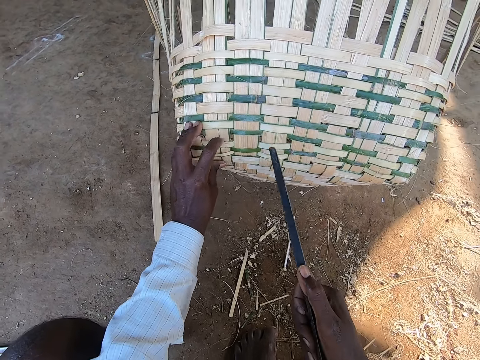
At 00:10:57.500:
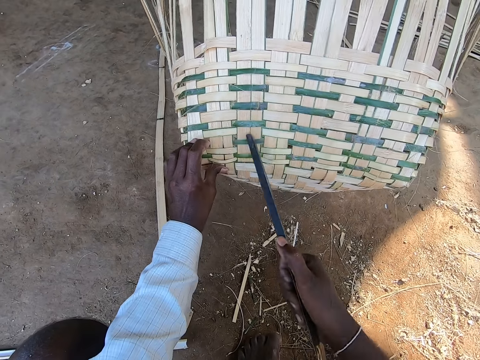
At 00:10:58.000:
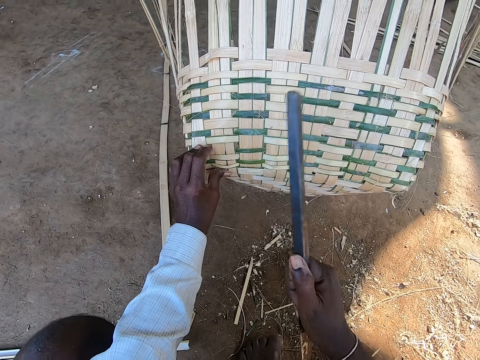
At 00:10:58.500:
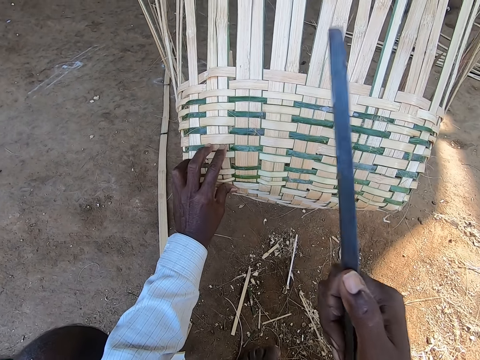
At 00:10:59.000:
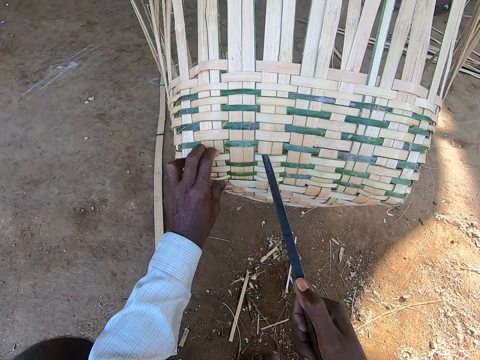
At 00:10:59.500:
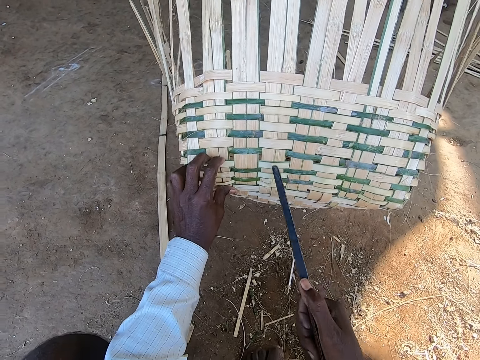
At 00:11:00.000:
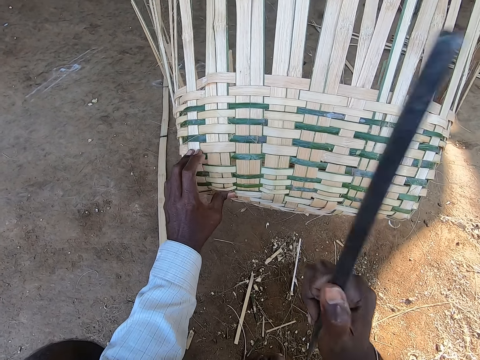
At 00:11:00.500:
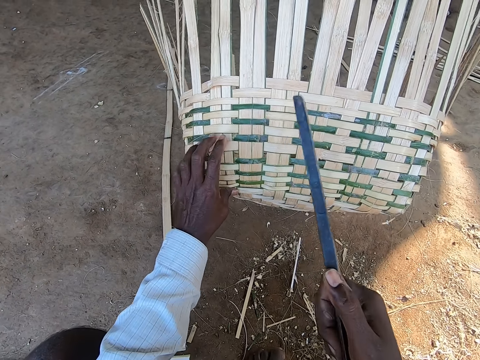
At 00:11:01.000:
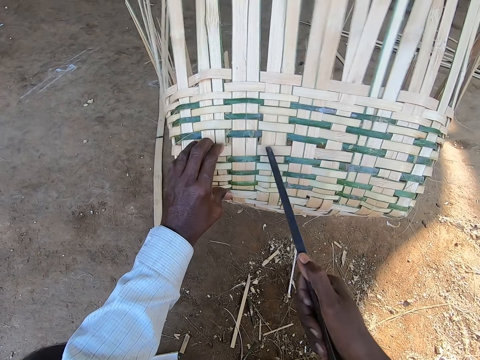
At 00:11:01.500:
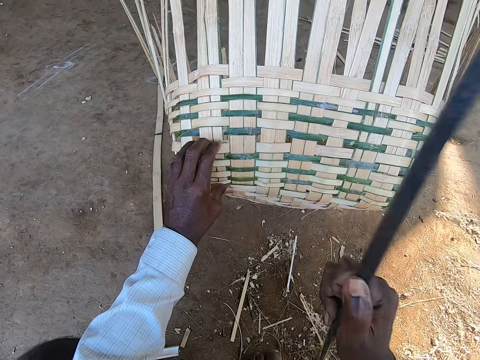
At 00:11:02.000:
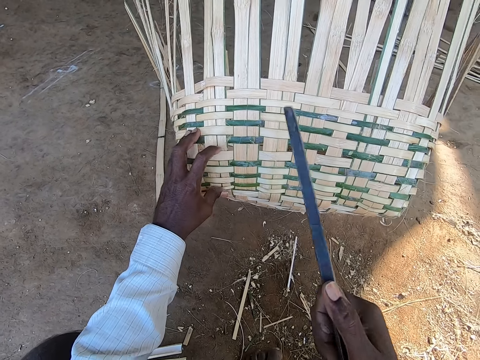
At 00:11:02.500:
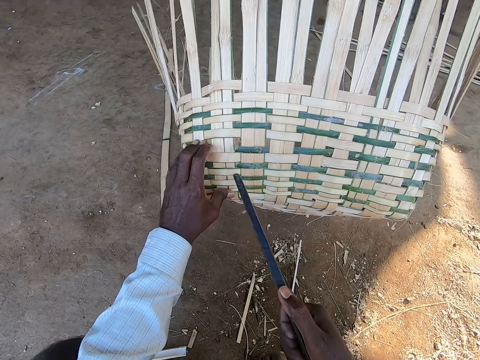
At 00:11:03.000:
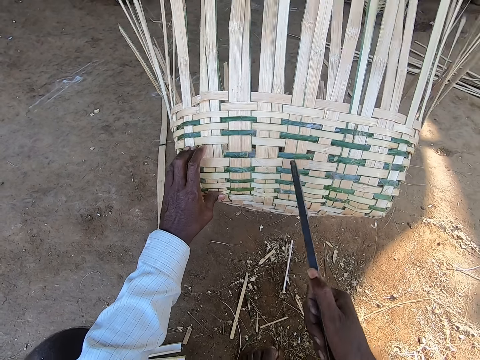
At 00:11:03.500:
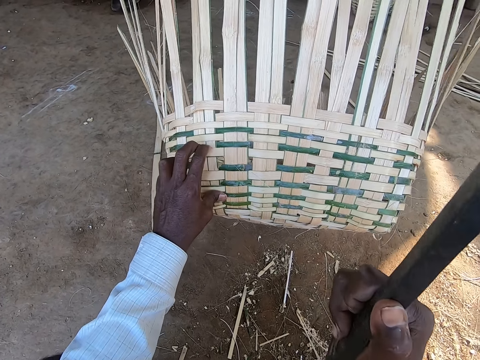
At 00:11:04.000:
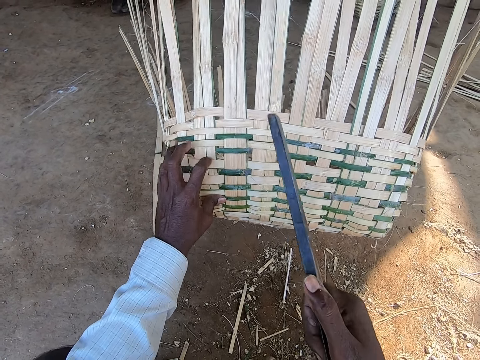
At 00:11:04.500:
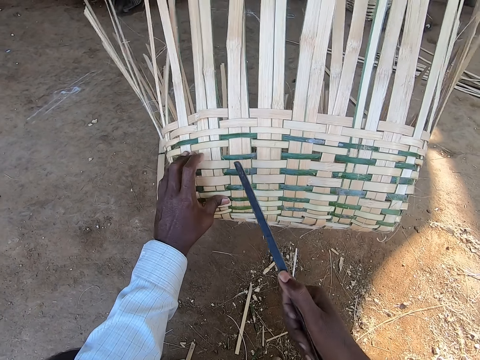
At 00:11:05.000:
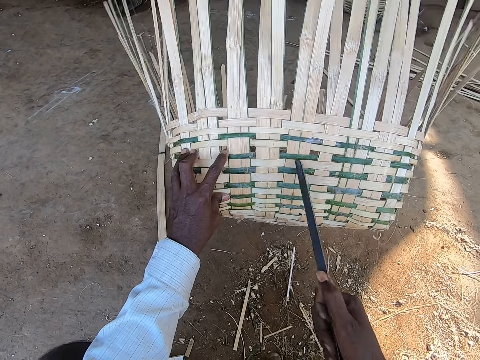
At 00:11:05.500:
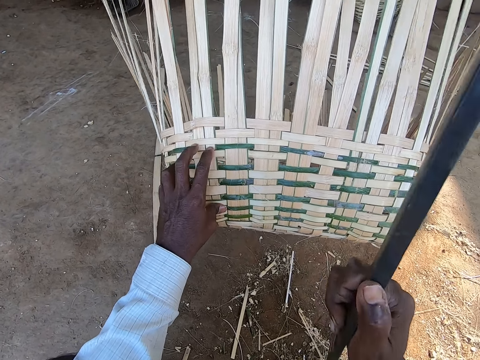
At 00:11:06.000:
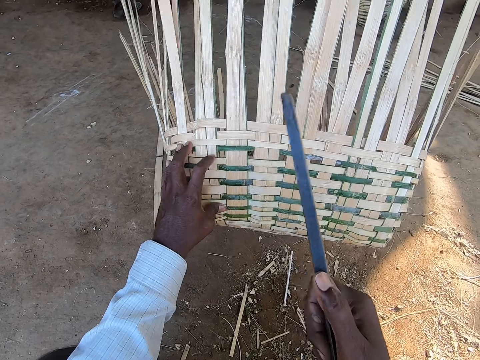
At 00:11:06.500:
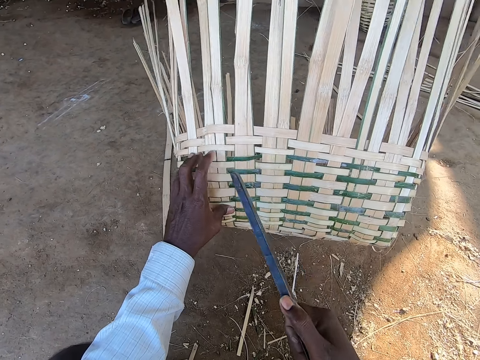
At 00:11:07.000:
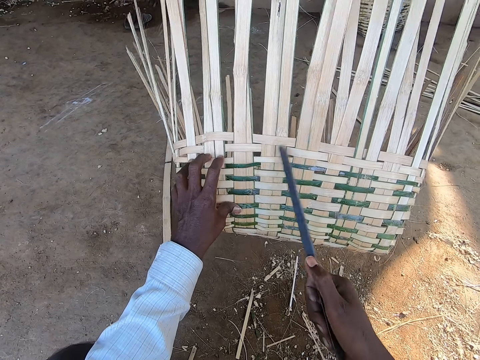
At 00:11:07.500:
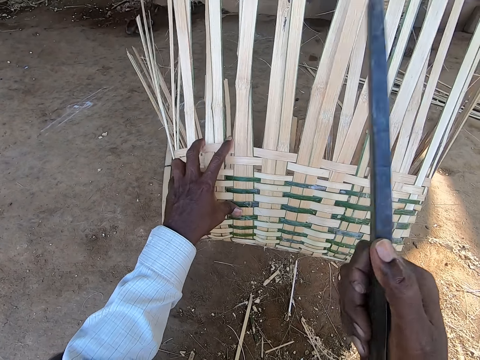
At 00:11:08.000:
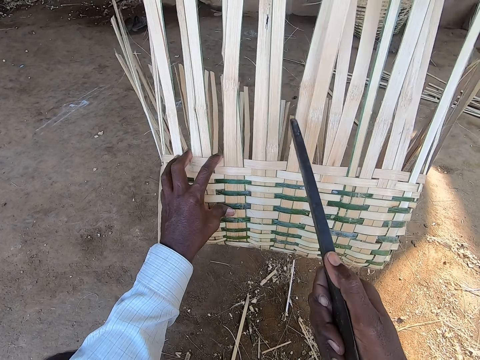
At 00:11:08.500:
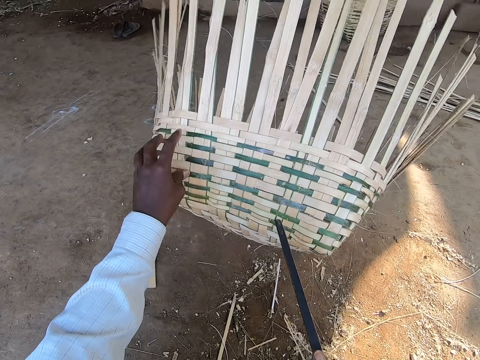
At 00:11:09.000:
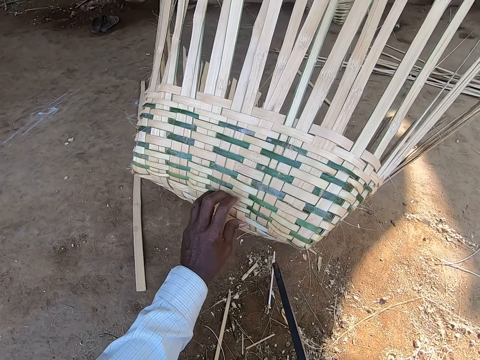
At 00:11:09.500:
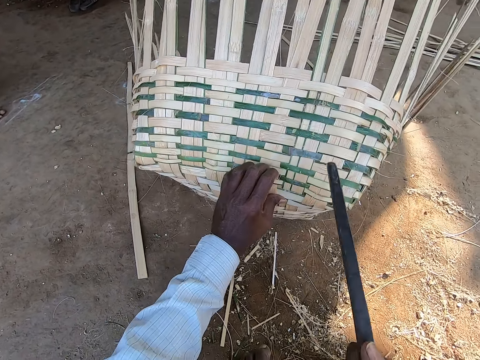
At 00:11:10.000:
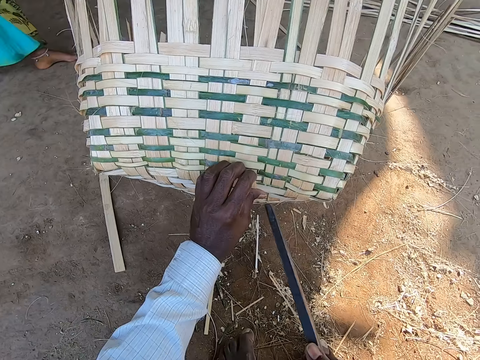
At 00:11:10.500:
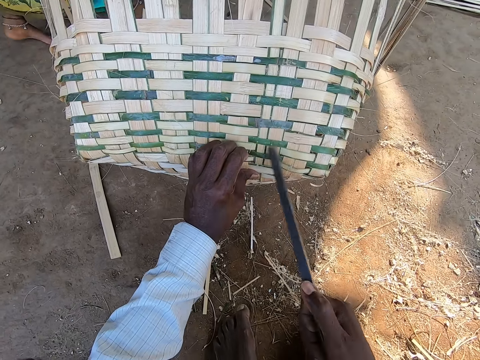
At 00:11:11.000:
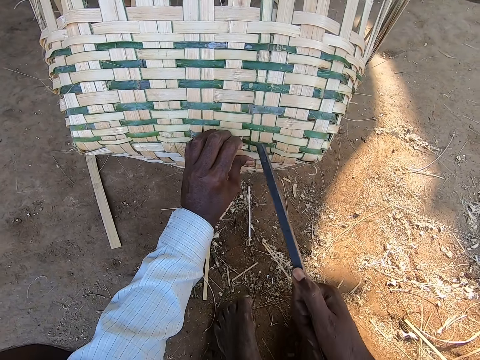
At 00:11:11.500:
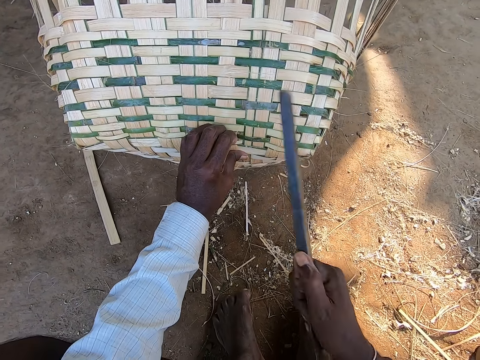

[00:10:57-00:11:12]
The camera wearer repositions their hand on the basket. They hold the basket, hit the basket, hold the basket, hit the basket, hold the basket, hit the basket, hold the basket, hit the basket, hold the basket, hit the basket, hold the basket, hit the basket, hold the basket, and hit the basket. They move their hand on the basket, hit the basket, hold the basket, hit the basket, hold the basket, and hit the basket. They remove their hand from the basket, hold the basket, move the basket, and hit the basket.

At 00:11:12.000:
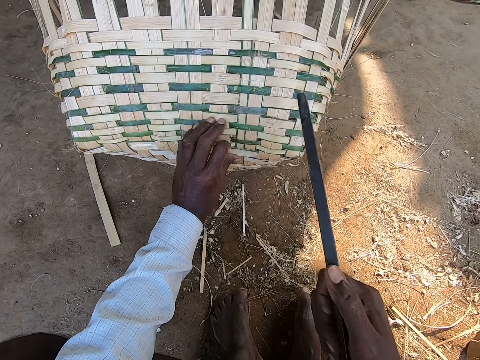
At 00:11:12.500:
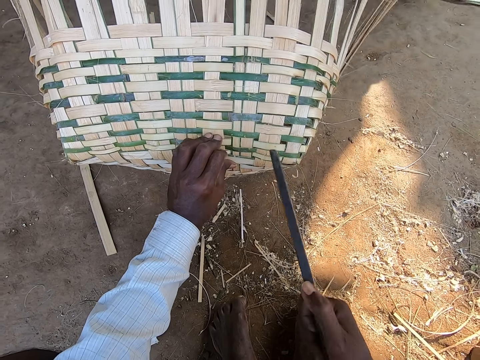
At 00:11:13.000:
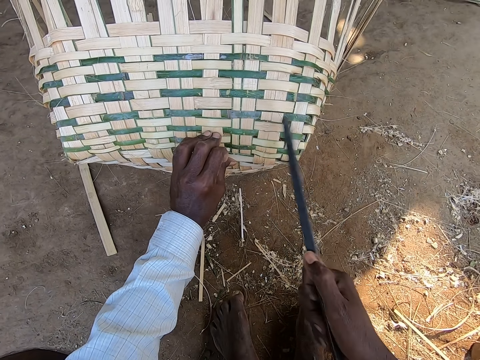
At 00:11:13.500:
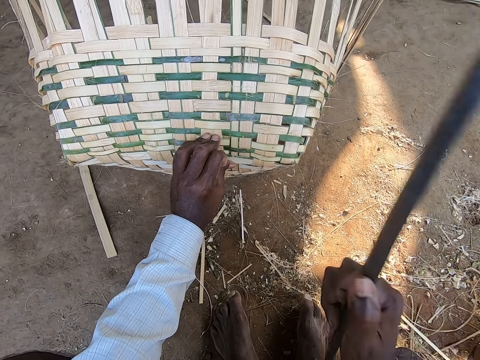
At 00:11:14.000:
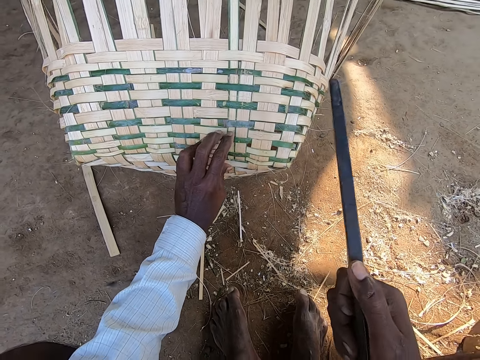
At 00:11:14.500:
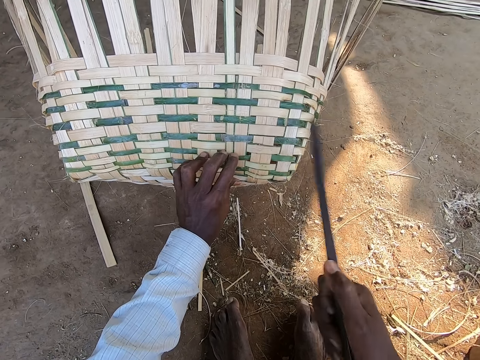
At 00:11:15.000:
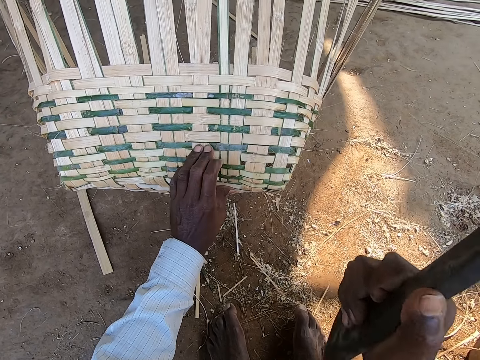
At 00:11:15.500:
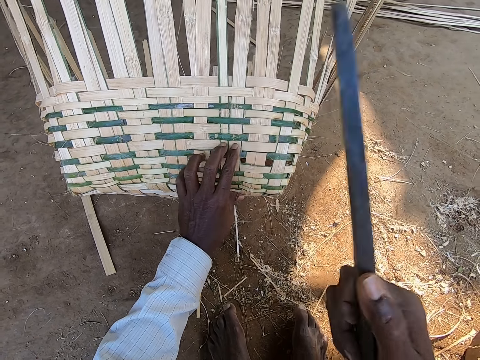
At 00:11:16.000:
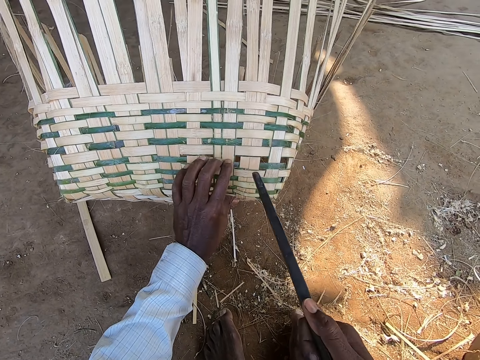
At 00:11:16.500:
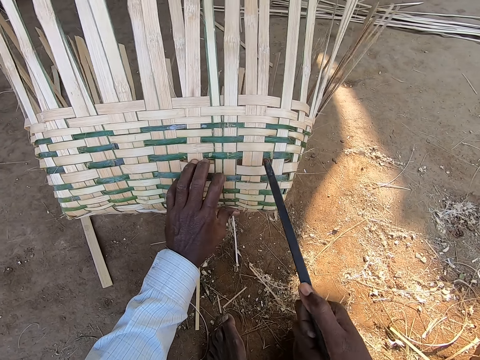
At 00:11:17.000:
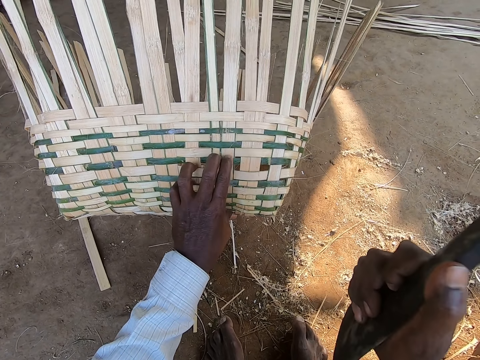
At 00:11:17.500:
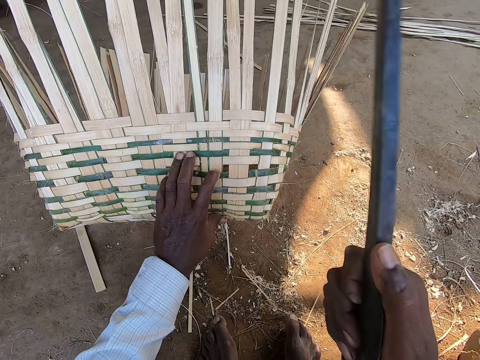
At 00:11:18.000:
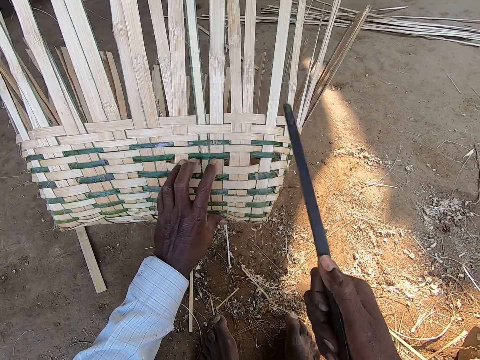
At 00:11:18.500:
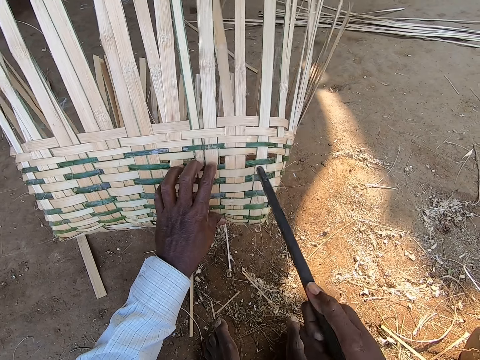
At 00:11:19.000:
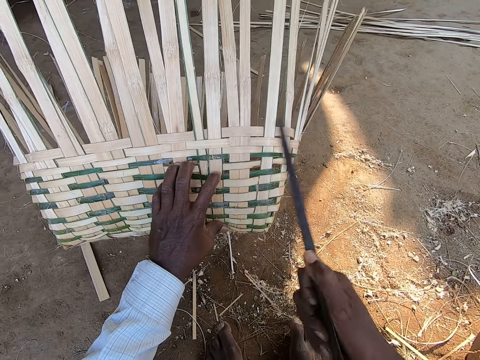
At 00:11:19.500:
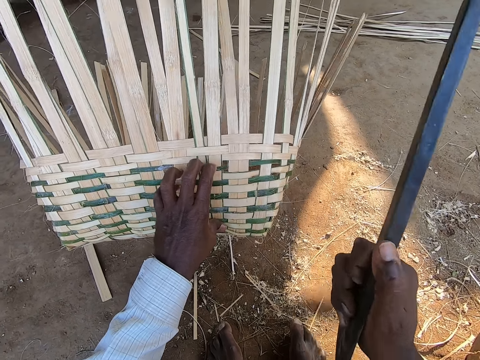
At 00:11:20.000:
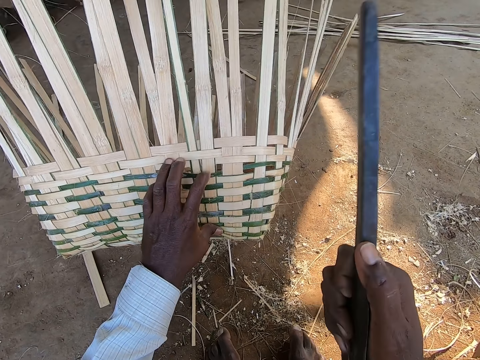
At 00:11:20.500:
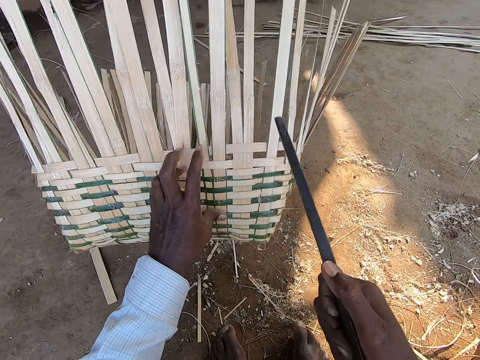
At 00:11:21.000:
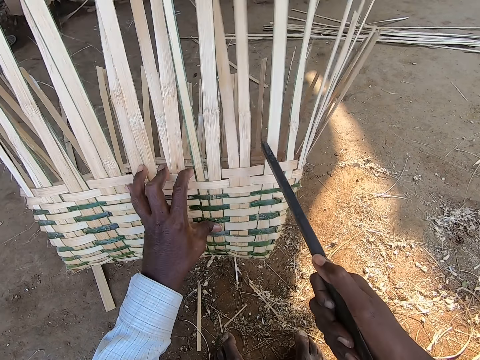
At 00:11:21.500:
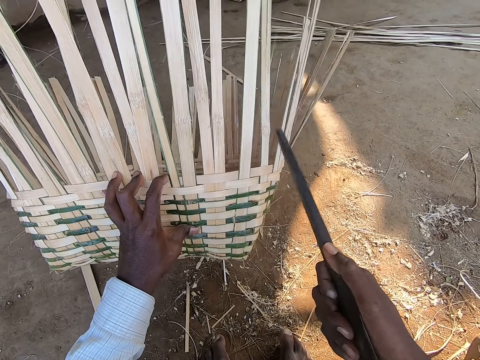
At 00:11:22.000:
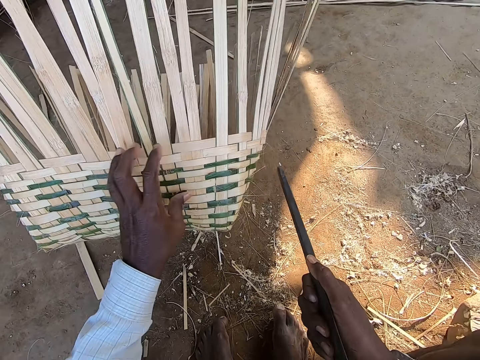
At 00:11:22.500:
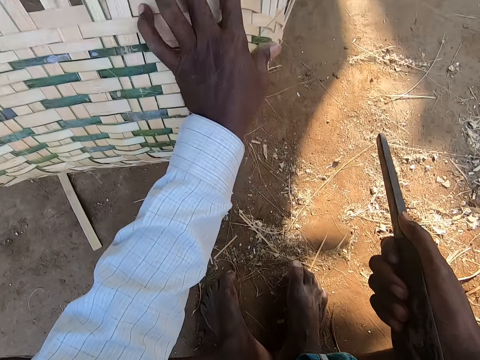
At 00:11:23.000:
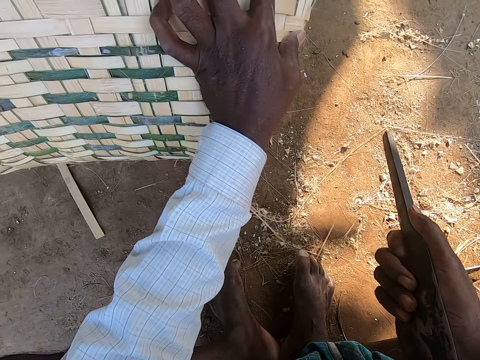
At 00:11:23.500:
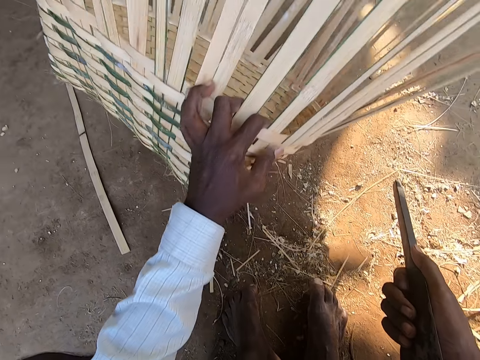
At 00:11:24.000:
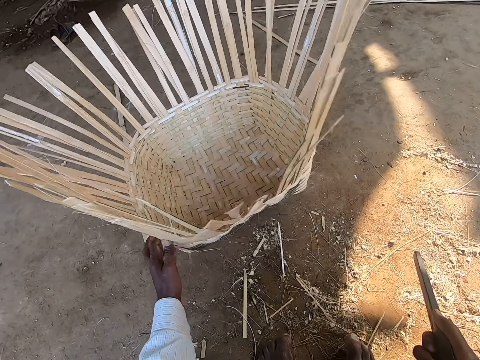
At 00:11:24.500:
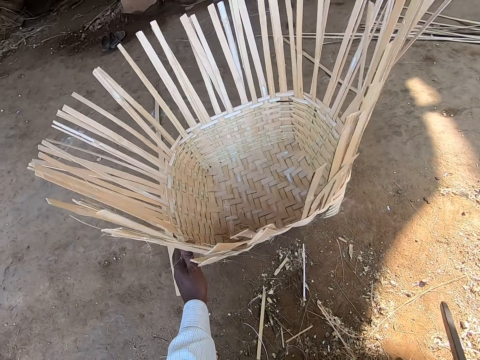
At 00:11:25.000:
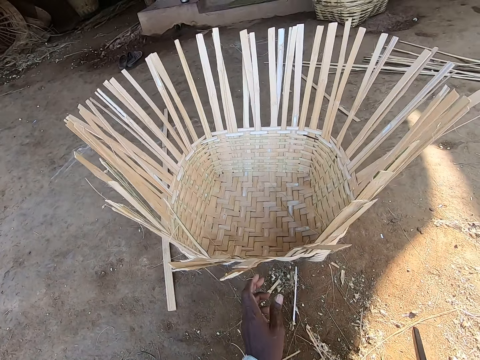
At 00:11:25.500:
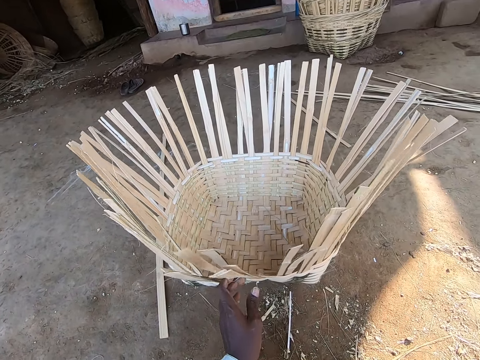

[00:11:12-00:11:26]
The camera wearer holds the basket, hits the basket, holds the basket, hits the basket, holds the basket, hits the basket, holds the basket, hits the basket, holds the basket, hits the basket, holds the basket, hits the basket, holds the basket, hits the basket, holds the basket, hits the basket, holds the basket, hits the basket, holds the basket, hits the basket, holds the basket, hits the basket, holds the basket, and hits the basket. He holds the basket. He turns the half-made basket with the bamboo strips on the ground with his left hand.
